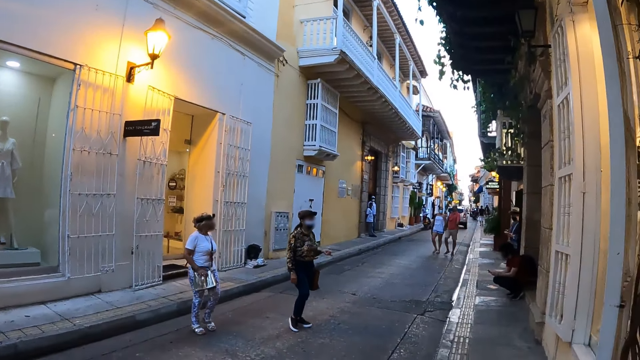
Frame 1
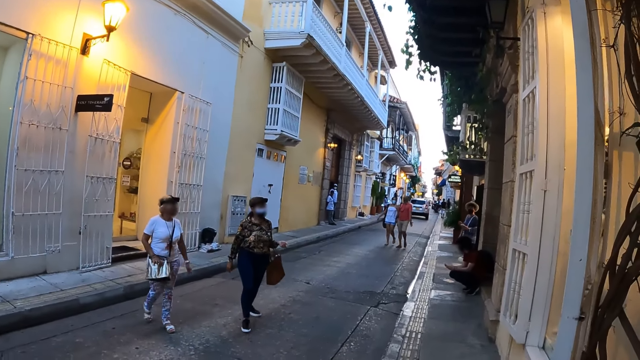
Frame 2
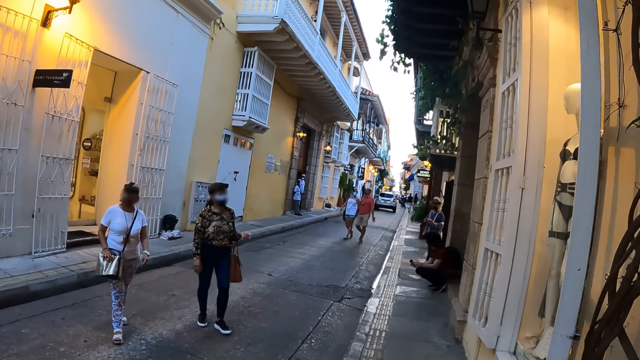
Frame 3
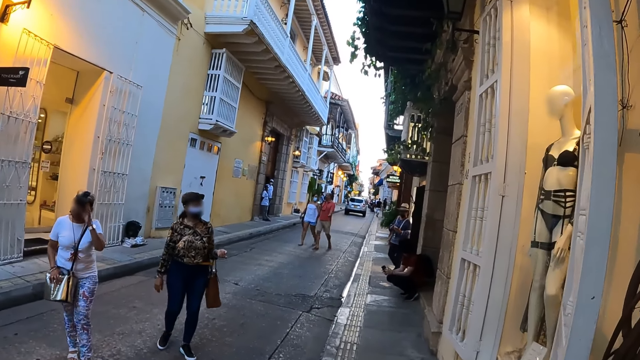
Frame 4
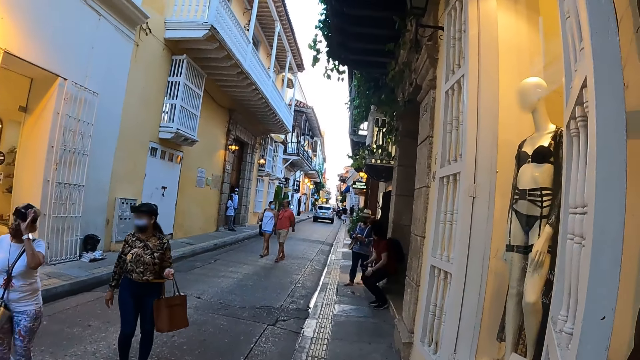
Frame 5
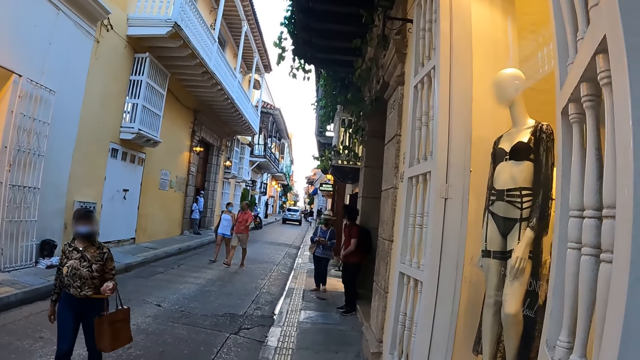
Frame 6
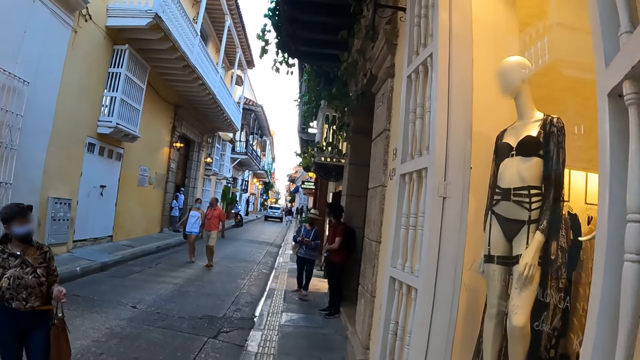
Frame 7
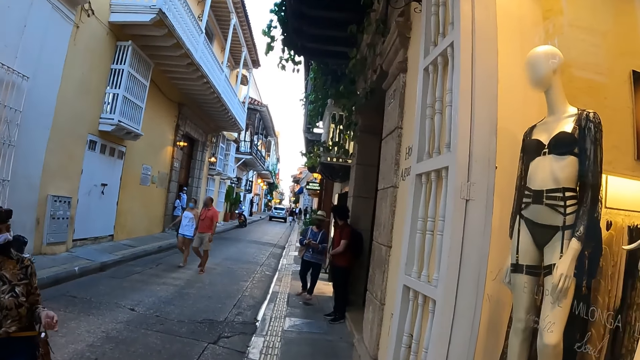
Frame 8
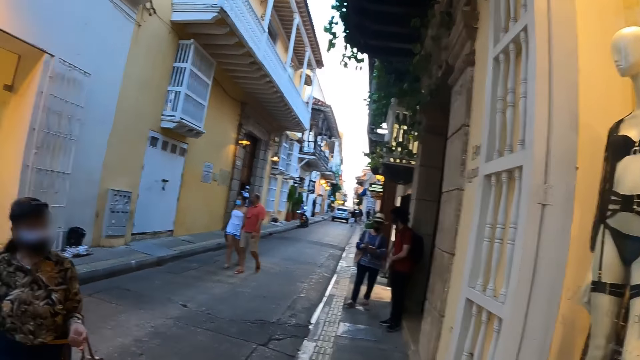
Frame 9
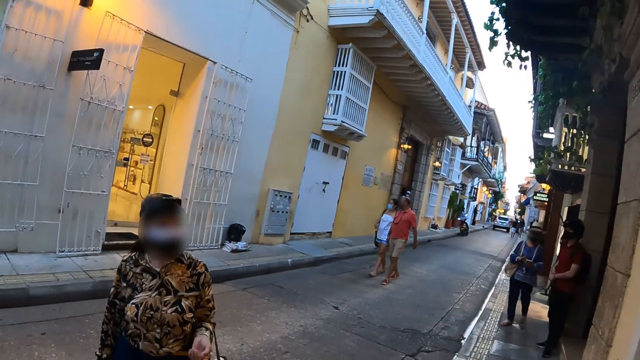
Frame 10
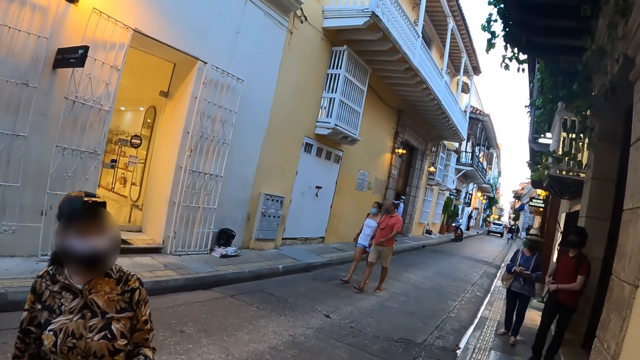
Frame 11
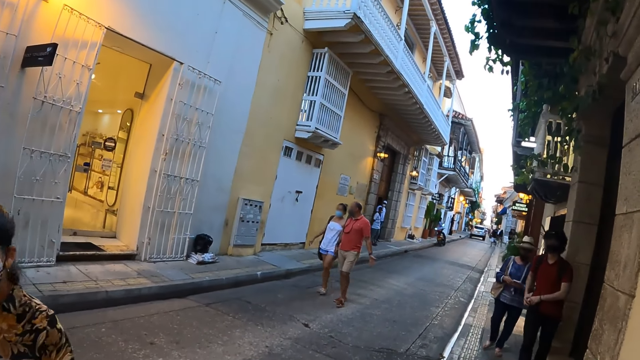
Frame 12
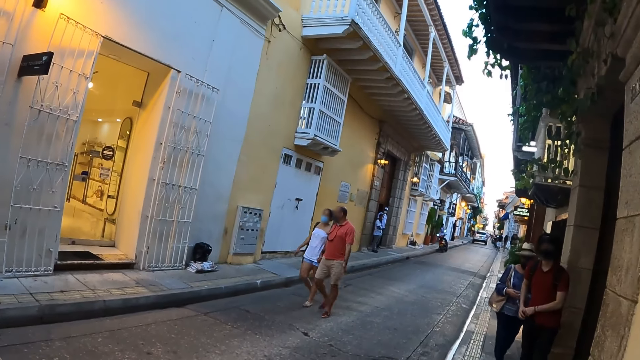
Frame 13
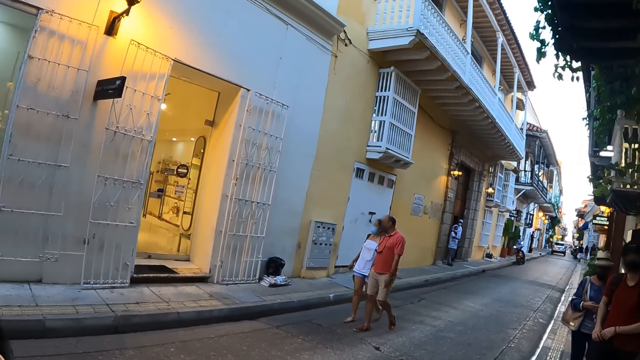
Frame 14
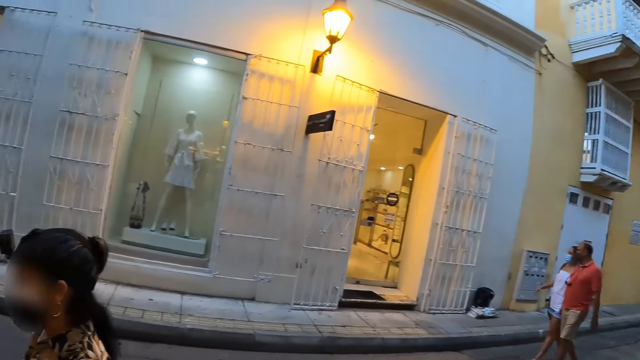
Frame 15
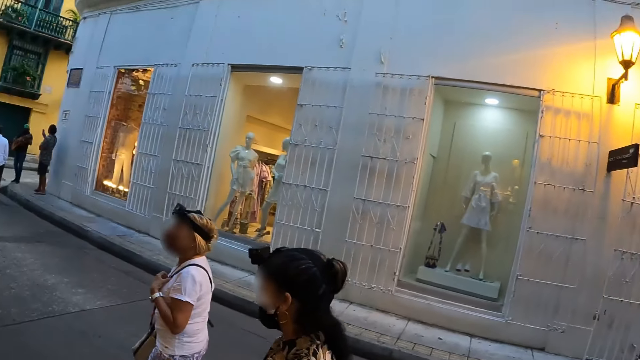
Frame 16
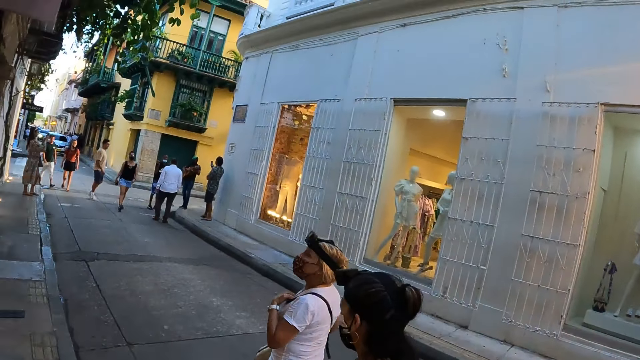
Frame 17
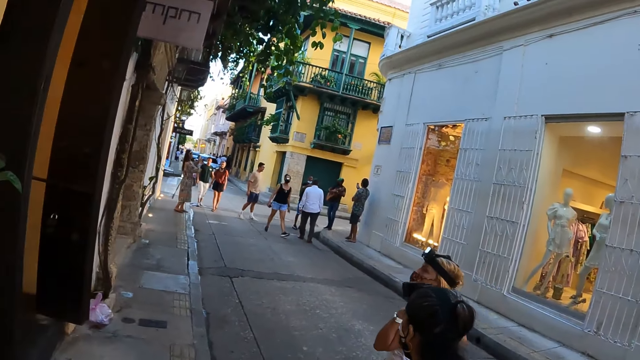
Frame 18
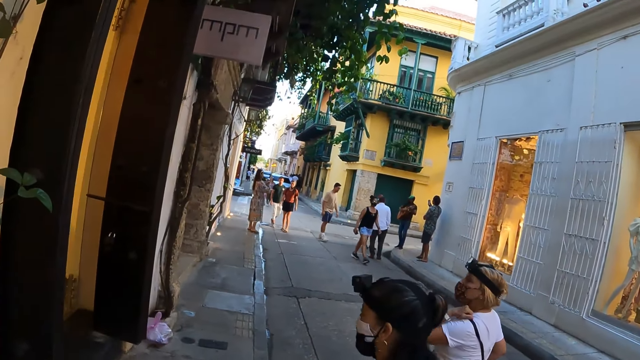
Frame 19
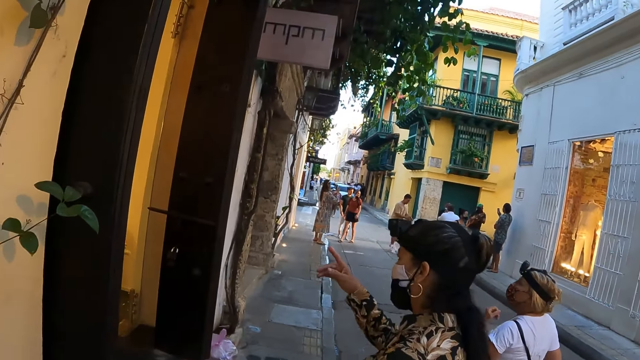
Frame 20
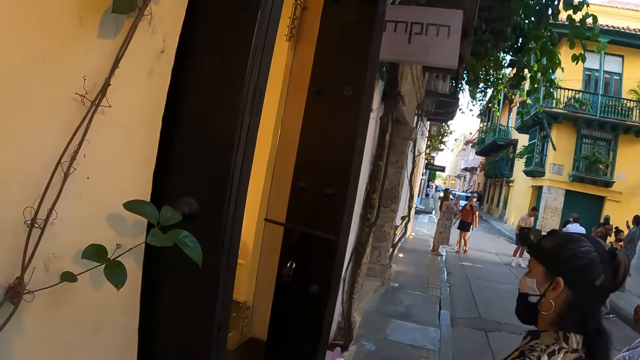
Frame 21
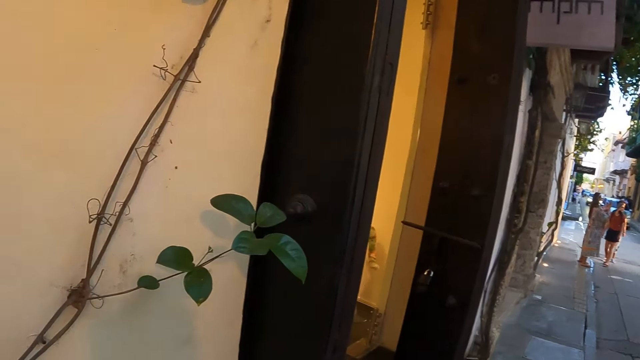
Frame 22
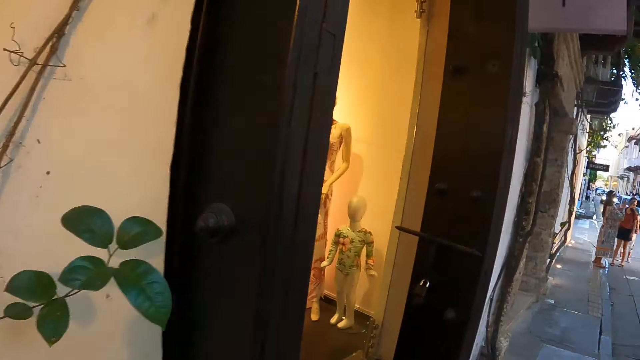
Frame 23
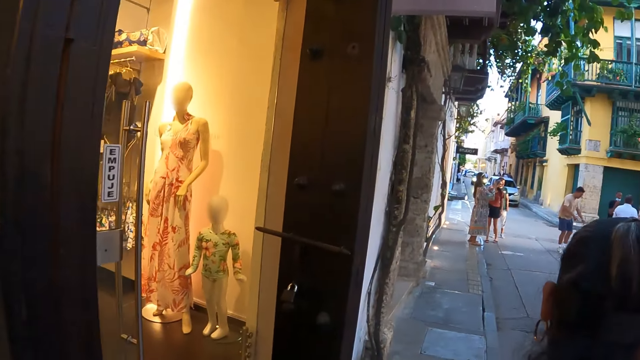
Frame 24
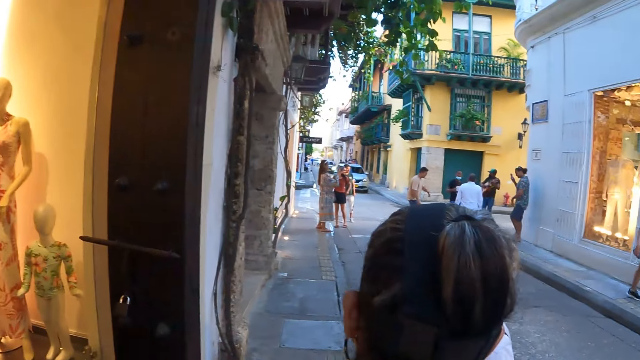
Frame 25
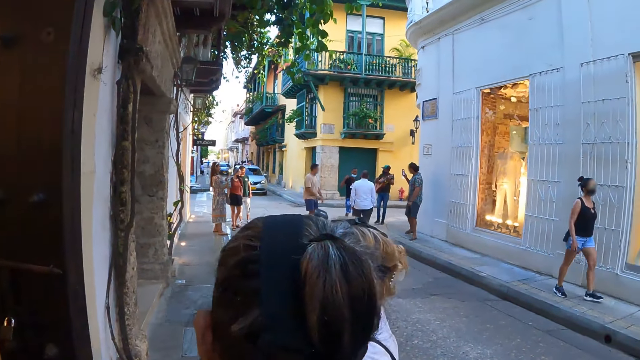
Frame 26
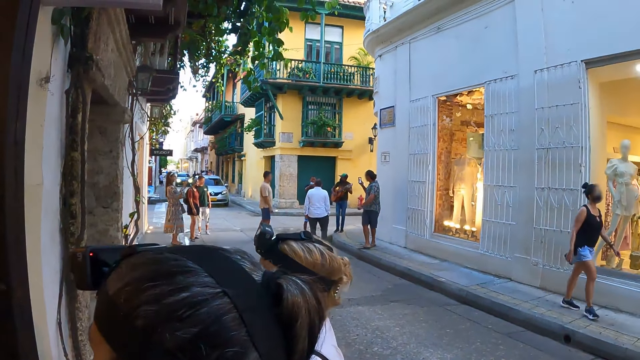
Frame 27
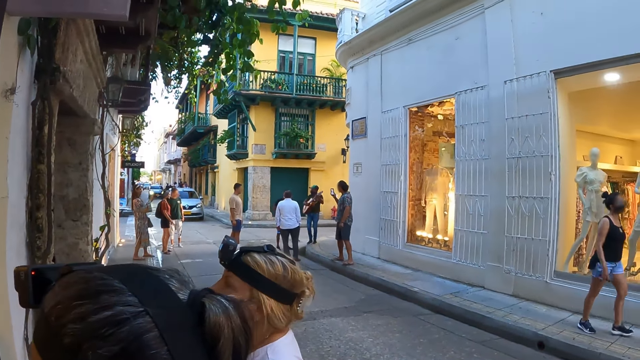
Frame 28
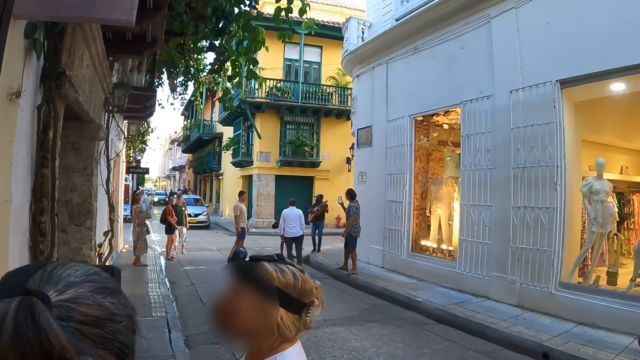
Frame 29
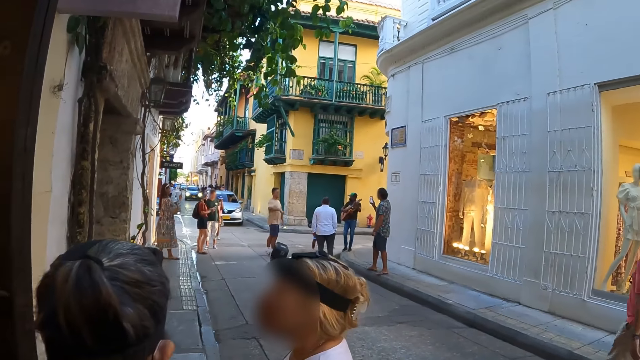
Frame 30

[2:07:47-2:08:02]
A woman walks around the street. Another woman walks around the street. A man stands at the veranda. The camera wearer looks around. The first woman converses with the other woman. The camera wearer looks around.

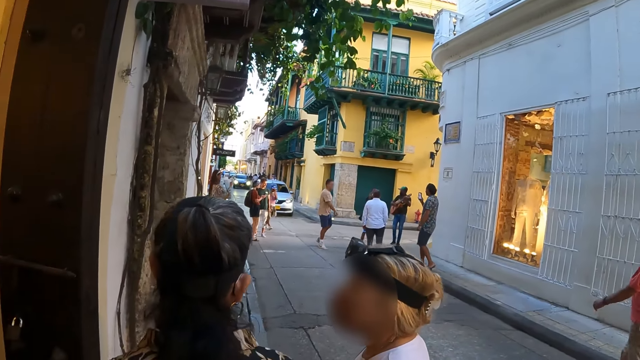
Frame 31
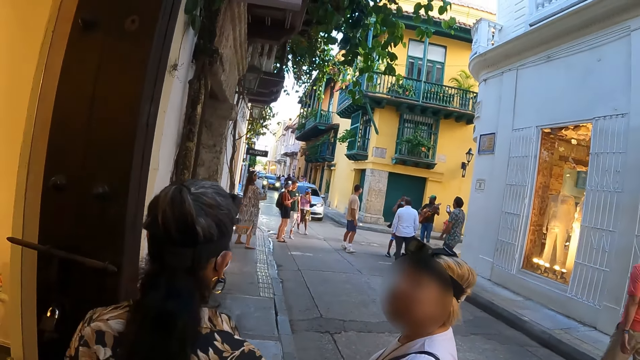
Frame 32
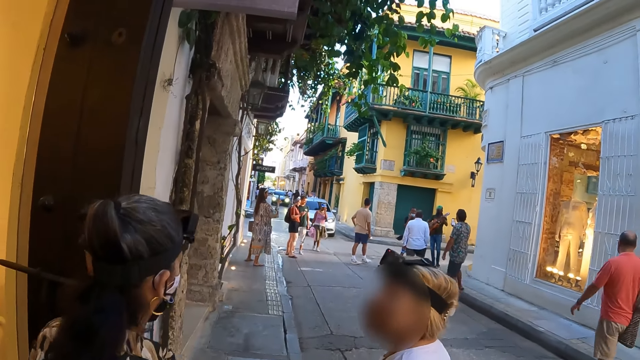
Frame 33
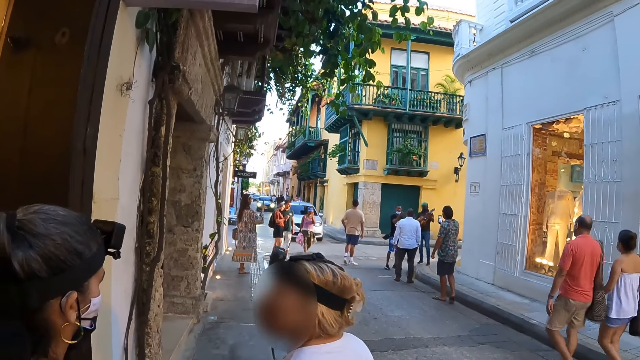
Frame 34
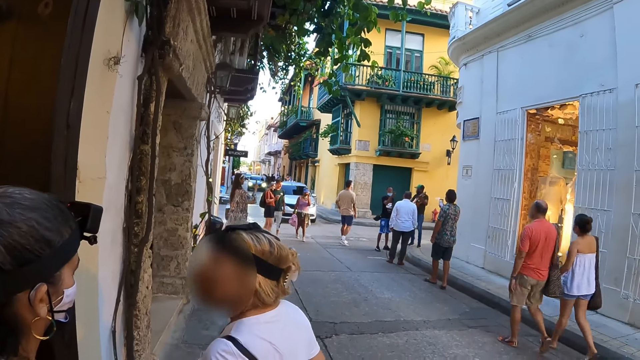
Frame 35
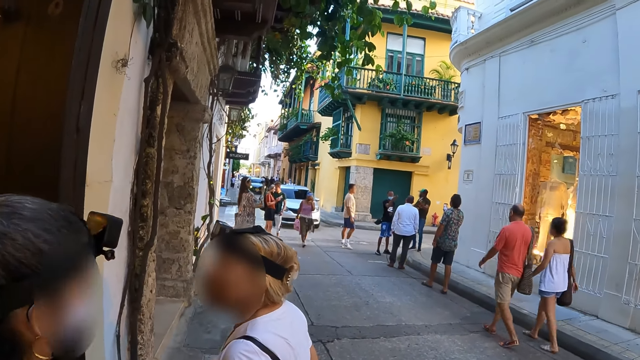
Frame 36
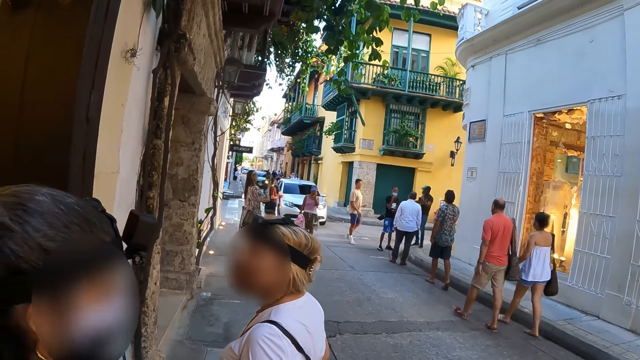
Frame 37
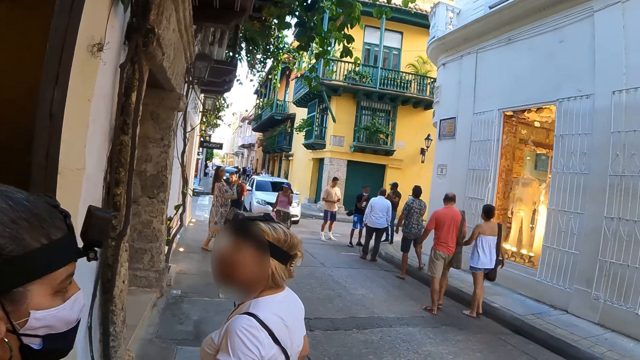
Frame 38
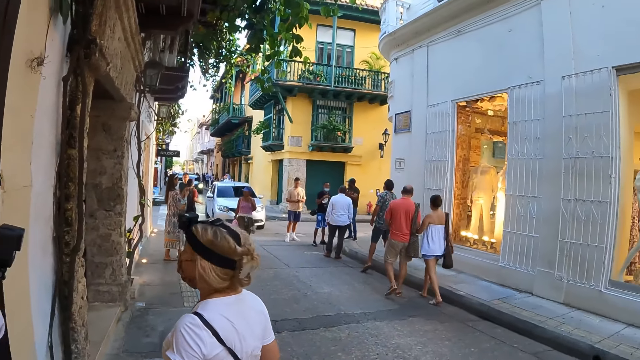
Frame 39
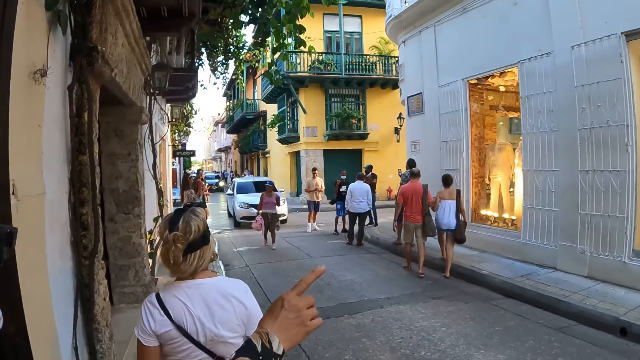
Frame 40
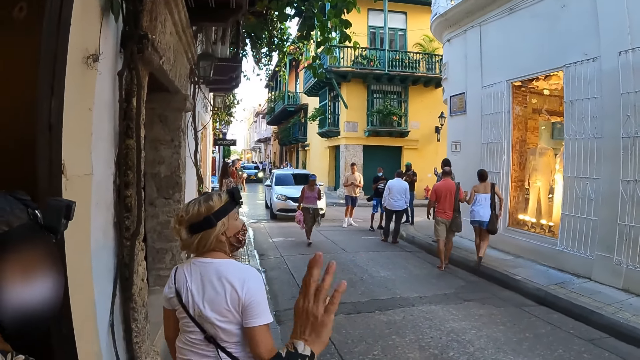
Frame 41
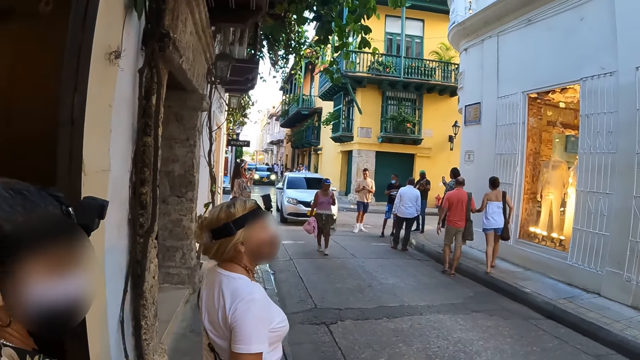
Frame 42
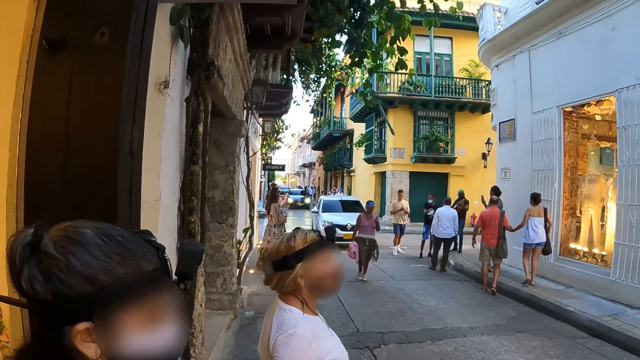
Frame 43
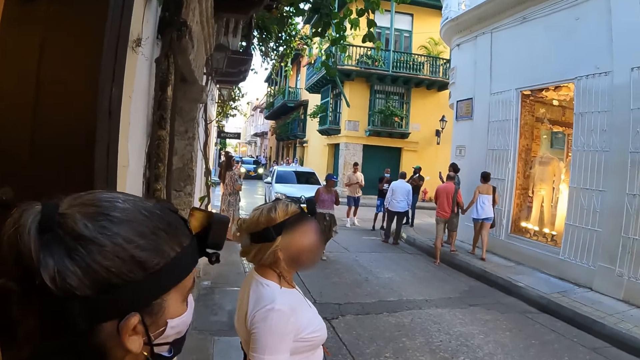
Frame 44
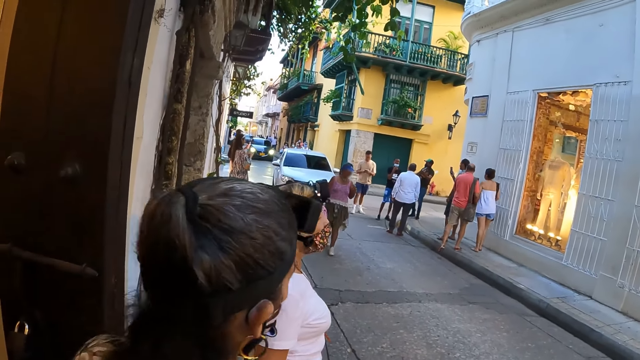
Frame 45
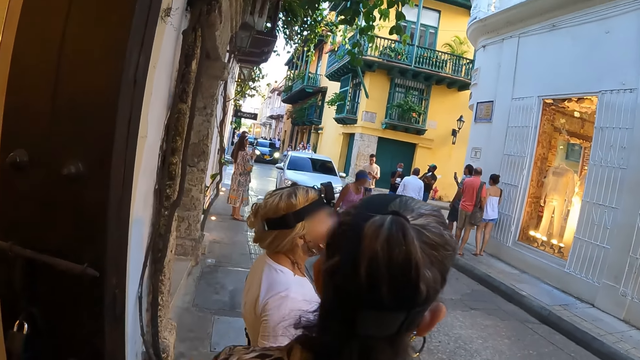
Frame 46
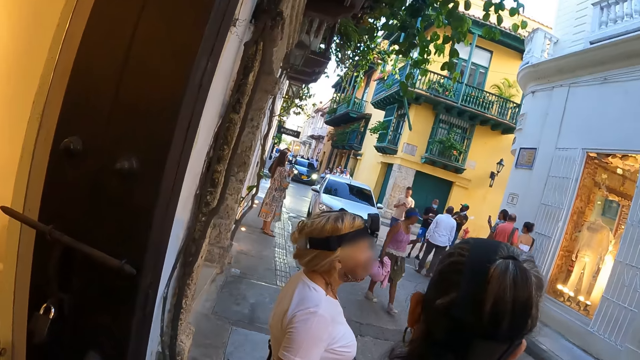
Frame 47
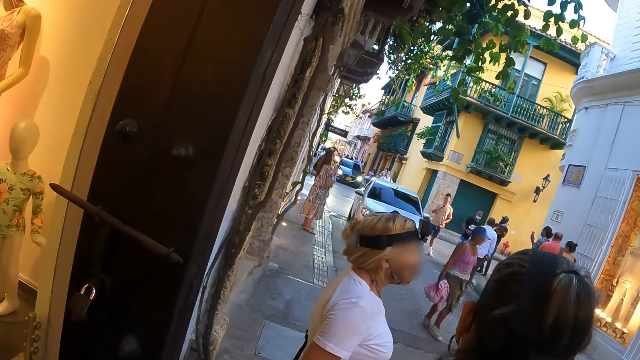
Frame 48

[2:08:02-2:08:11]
A woman points at something.
